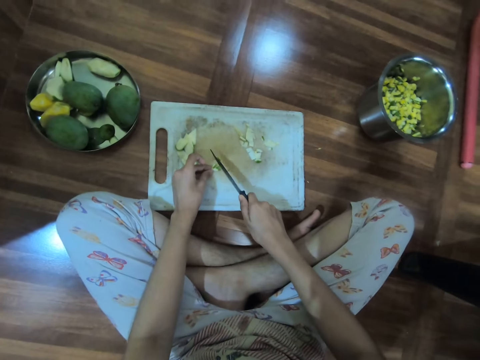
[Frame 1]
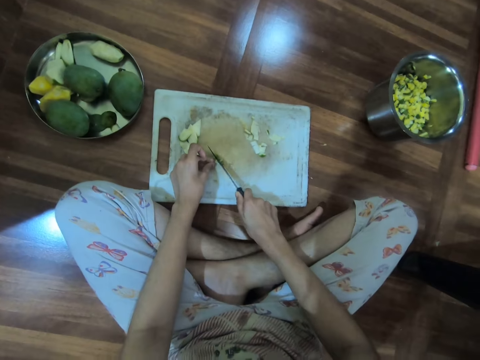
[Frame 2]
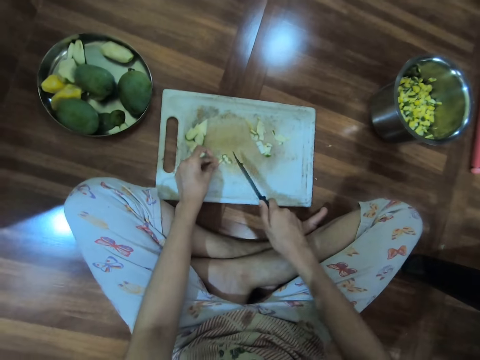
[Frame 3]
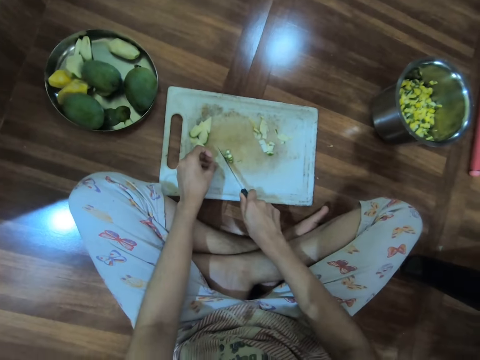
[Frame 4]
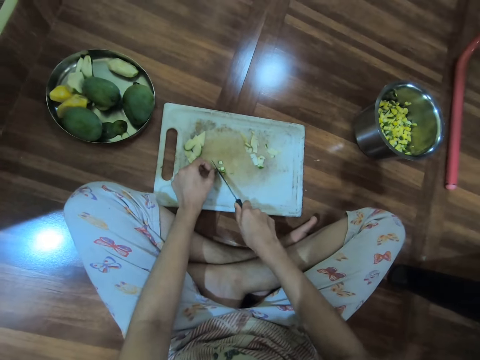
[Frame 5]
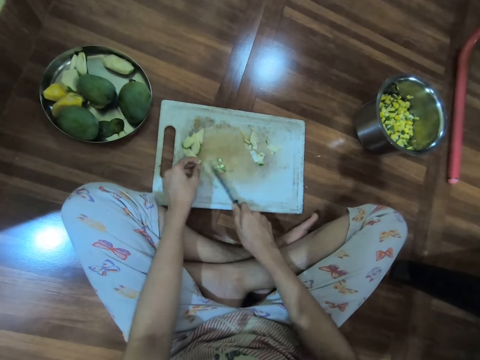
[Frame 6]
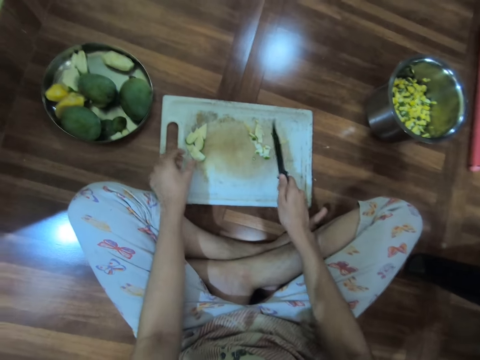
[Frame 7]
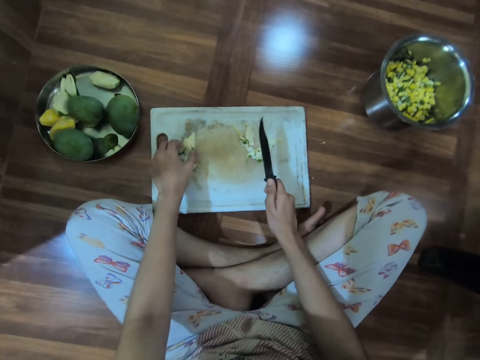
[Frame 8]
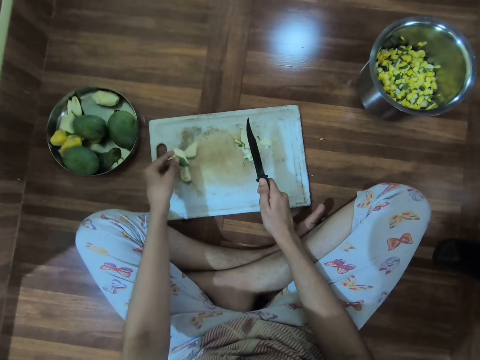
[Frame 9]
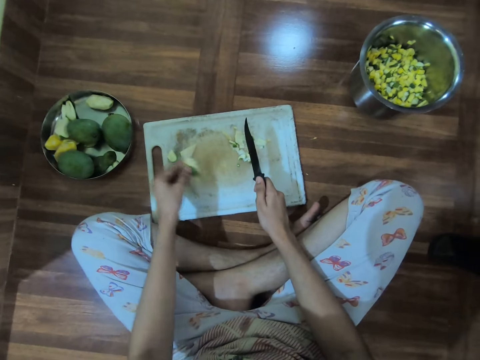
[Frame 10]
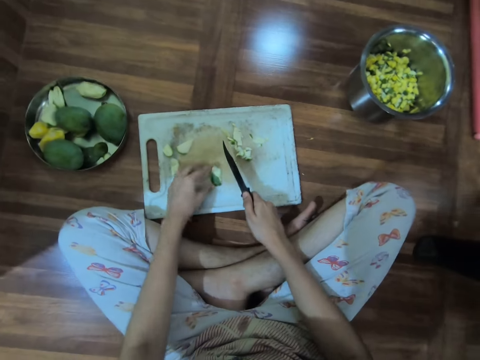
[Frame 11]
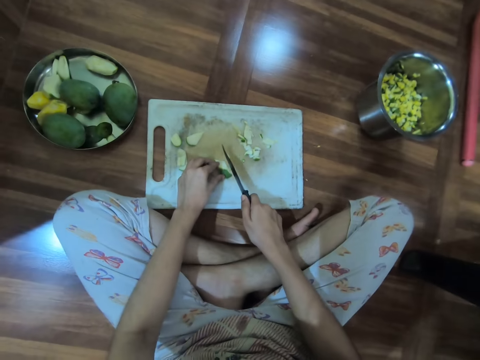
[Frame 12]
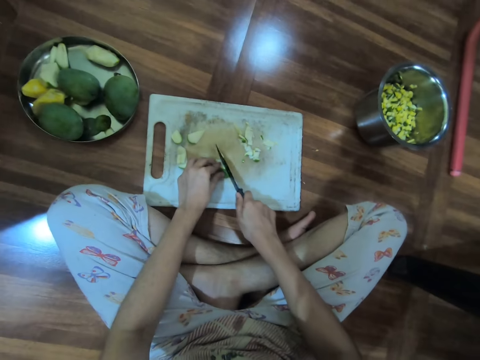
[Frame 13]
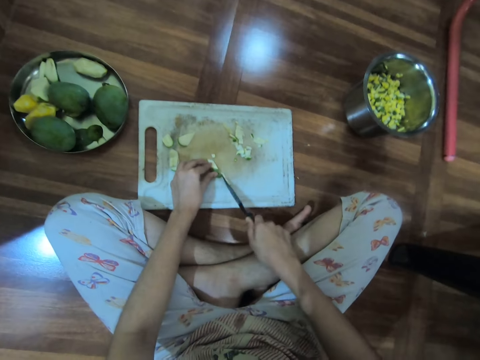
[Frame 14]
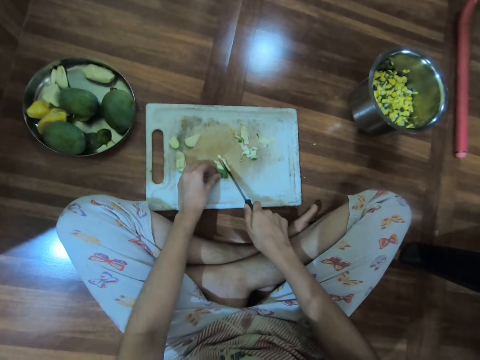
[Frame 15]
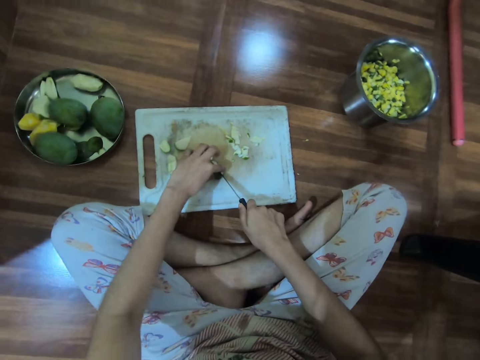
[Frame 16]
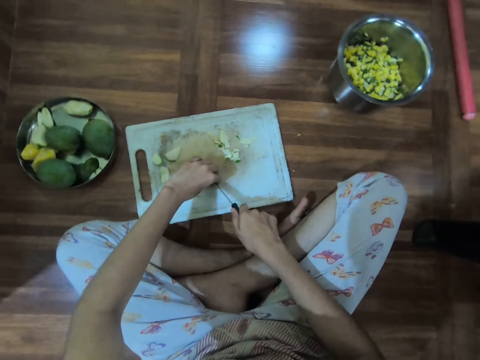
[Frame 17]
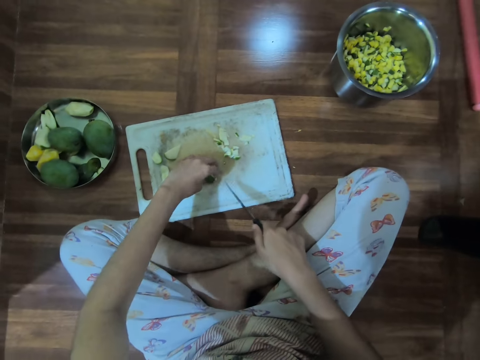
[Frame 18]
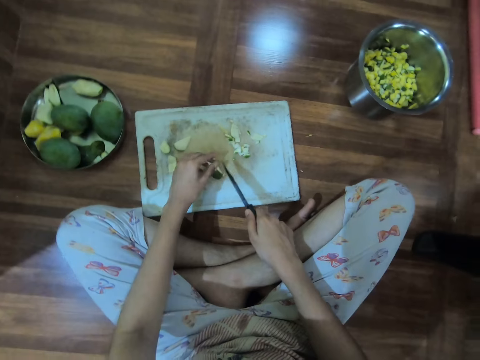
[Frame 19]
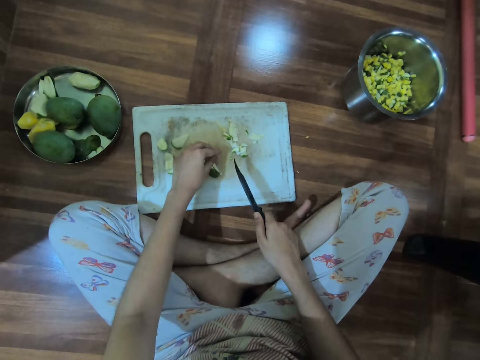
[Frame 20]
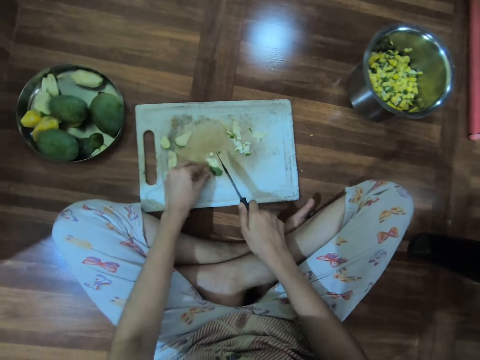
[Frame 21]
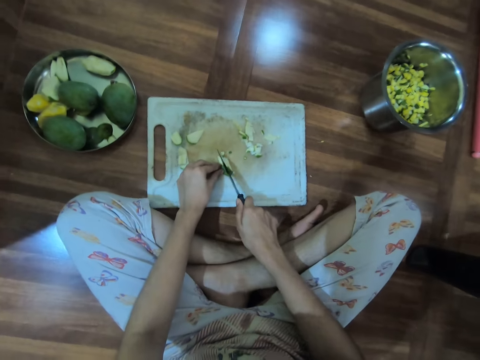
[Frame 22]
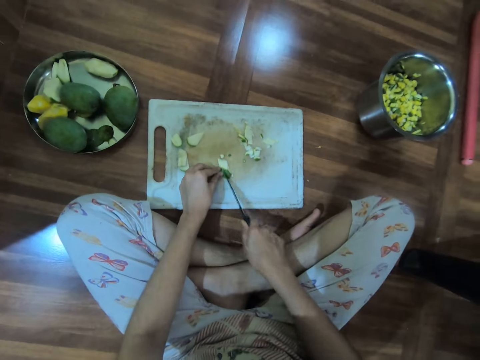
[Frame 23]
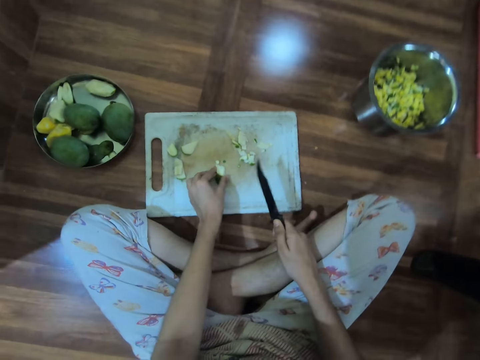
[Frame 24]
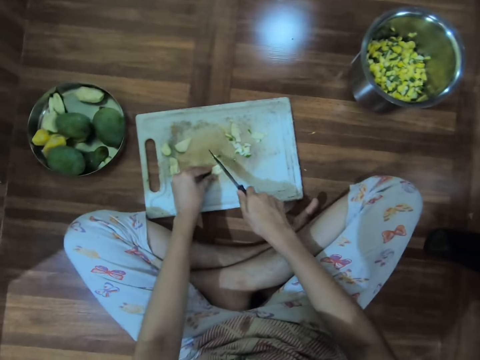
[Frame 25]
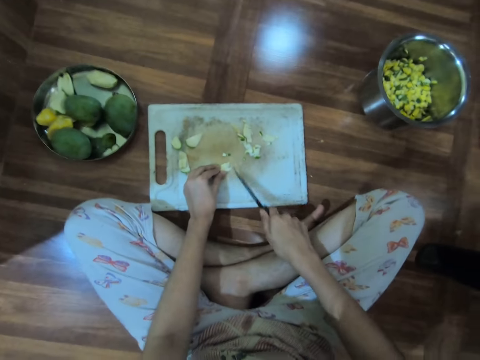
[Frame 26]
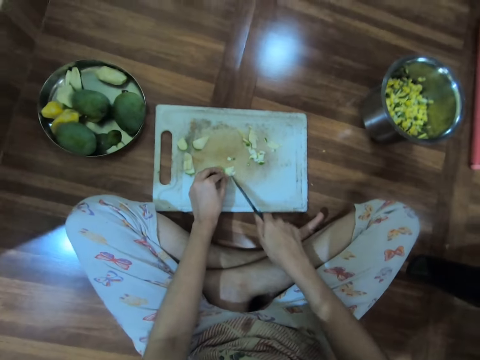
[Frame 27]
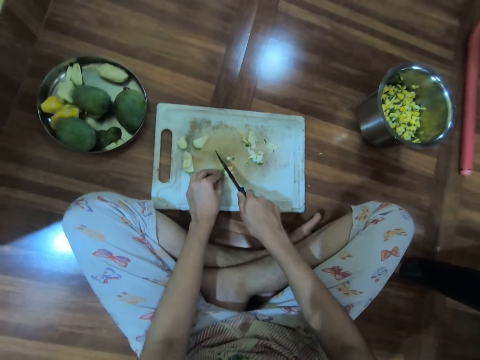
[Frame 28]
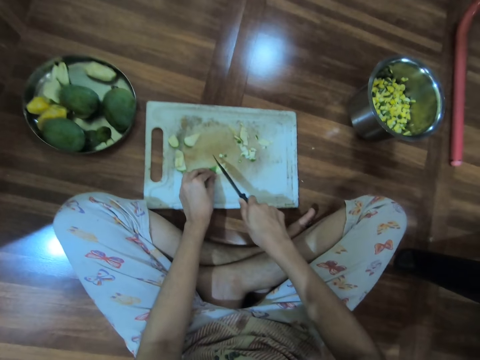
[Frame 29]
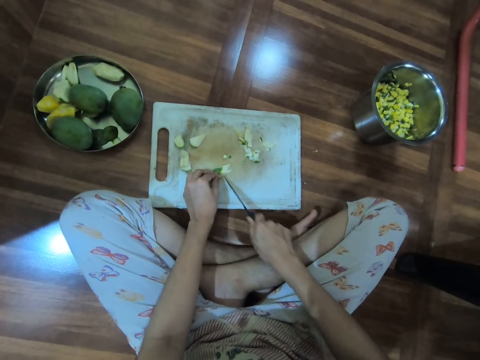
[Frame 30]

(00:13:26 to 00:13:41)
The camera wearer moves the chopped guava or mango with the knife in her right hand. She picks up a guava from the chopping board with her left hand. She cuts the guava on the chopping board on the floor with the knife in her right hand. She puts the cut mango on the chop board.

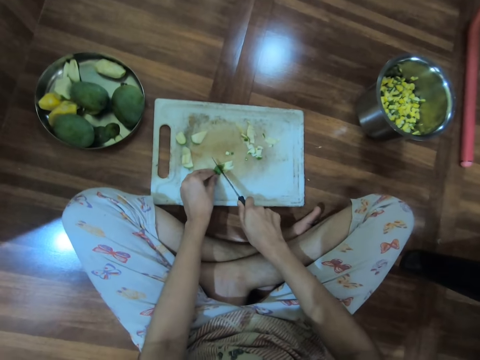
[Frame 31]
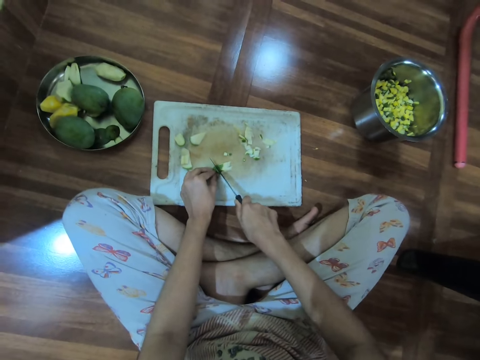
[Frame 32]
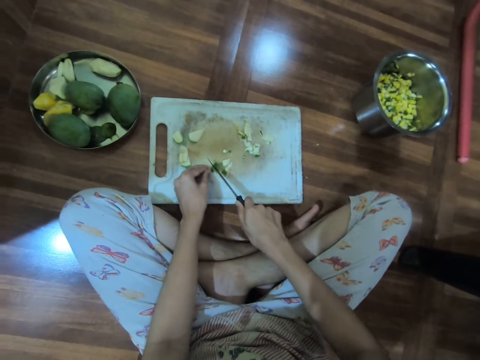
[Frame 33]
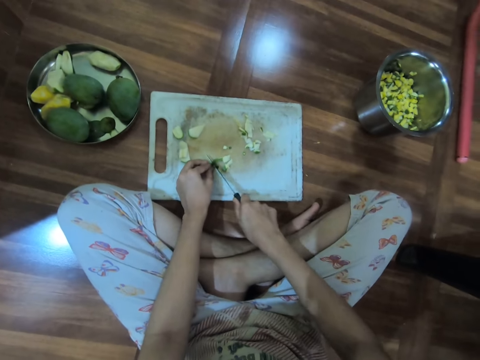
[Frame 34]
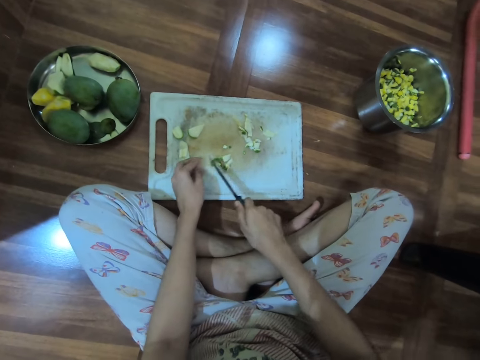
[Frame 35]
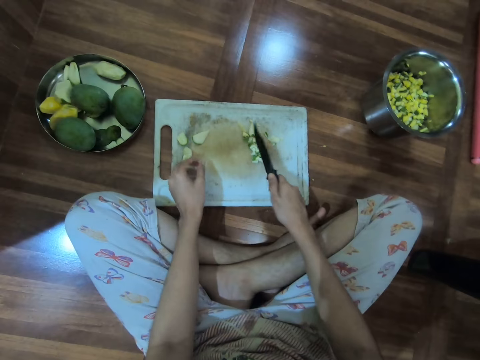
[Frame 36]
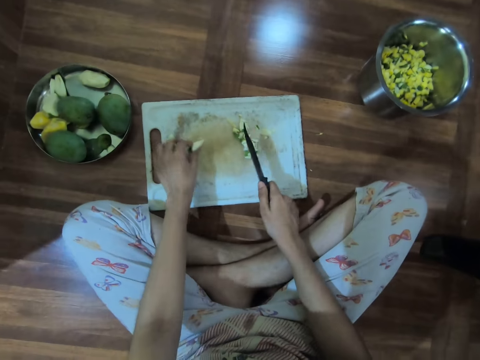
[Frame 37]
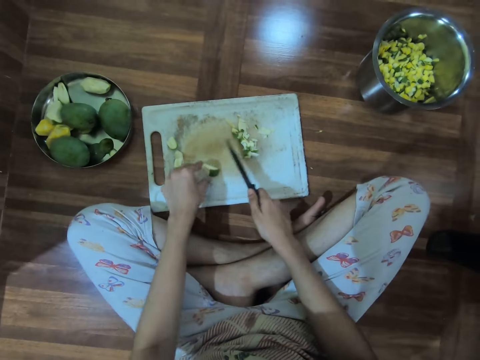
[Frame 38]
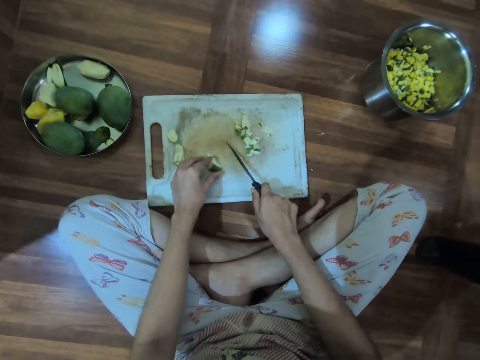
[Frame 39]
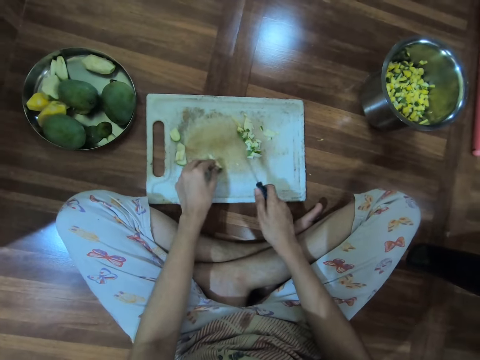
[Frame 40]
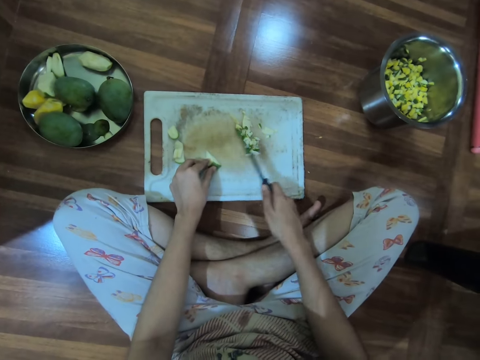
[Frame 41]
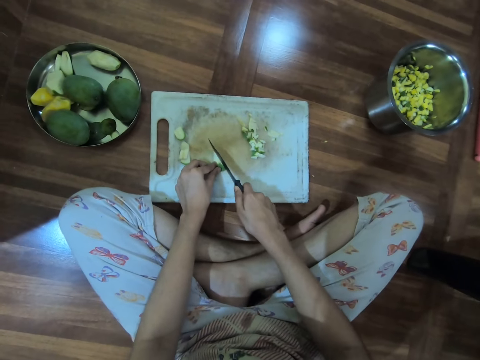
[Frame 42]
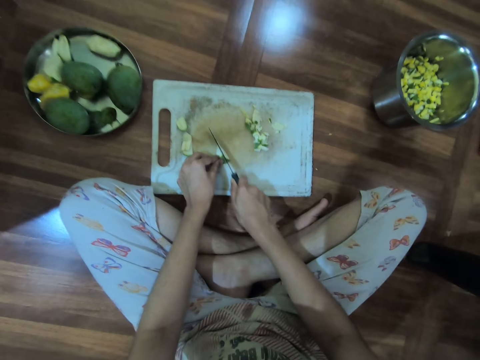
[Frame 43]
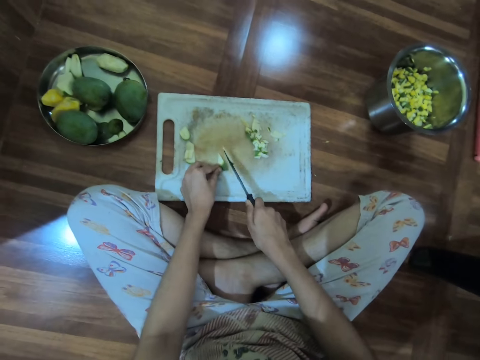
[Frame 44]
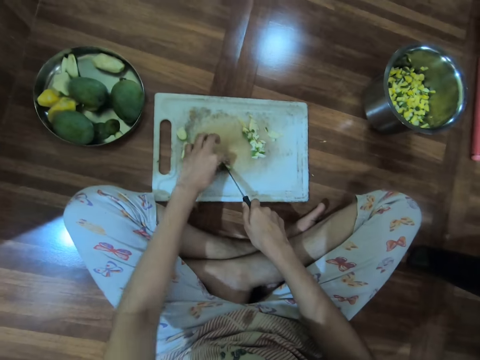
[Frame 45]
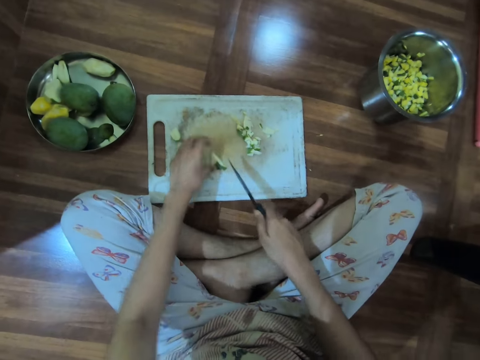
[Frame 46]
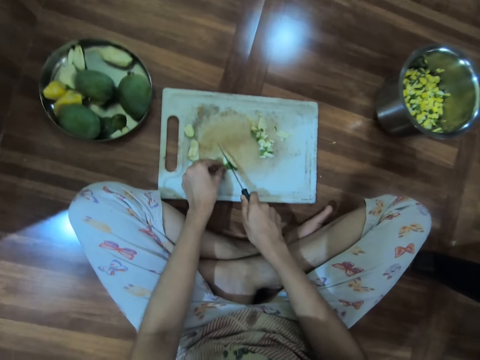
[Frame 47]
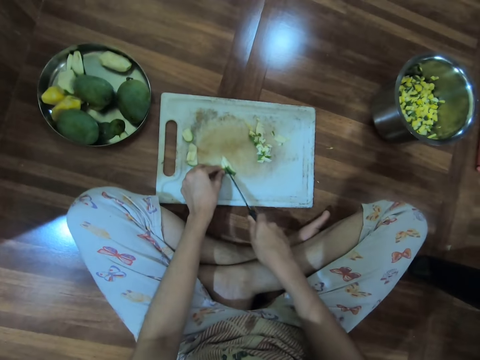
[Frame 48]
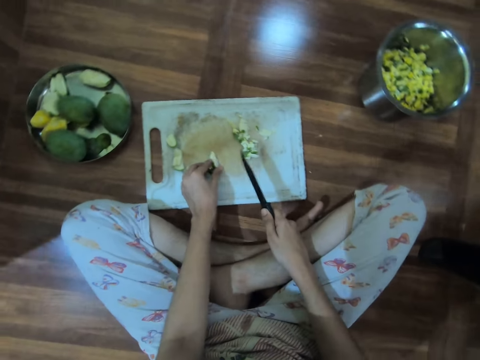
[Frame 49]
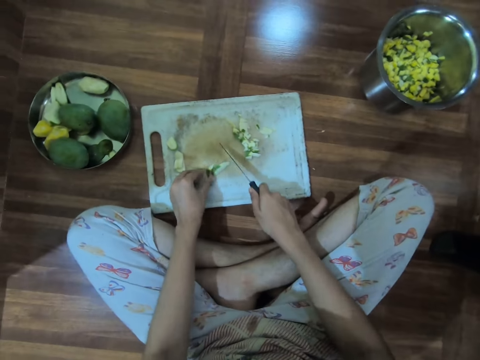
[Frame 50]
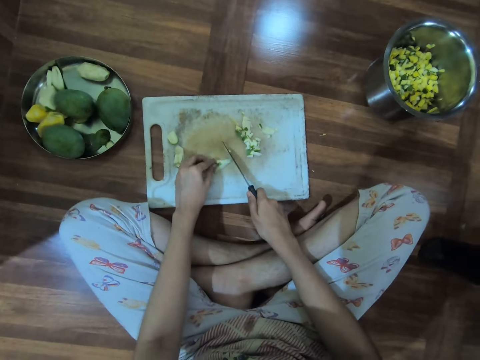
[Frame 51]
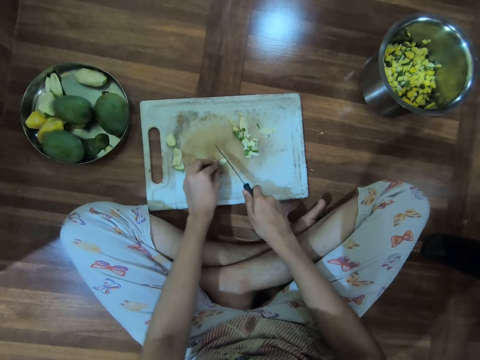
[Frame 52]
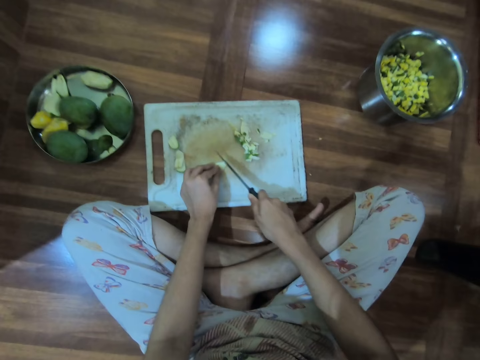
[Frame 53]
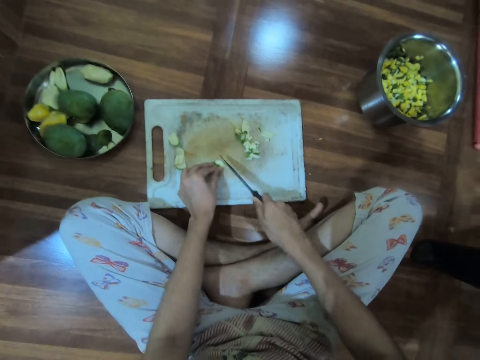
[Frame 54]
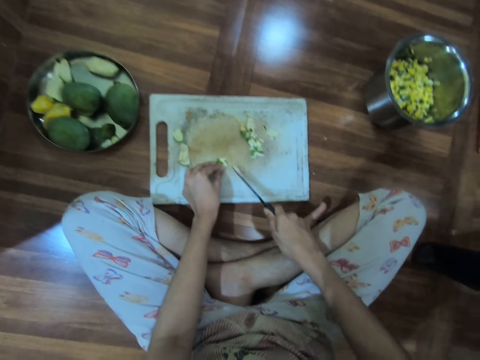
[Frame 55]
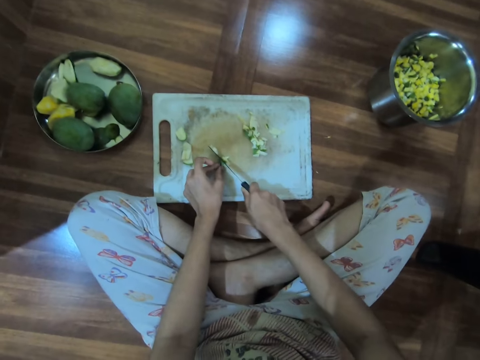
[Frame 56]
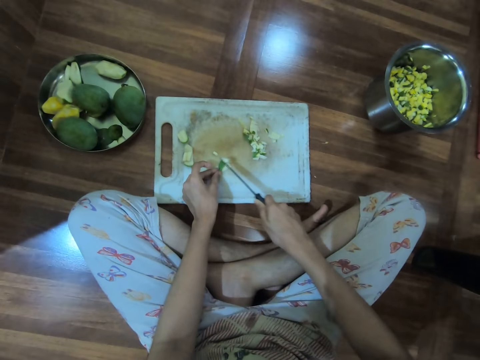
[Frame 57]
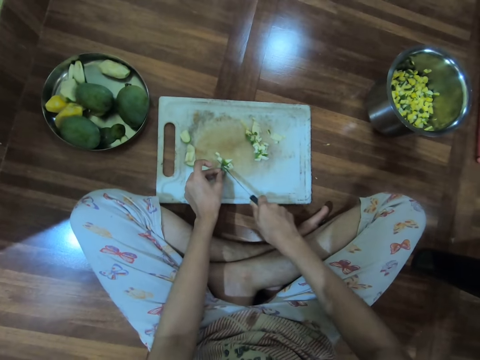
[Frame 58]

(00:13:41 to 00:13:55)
The camera wearer moves the chopped guava or mango with the knife in her right hand on the chop board. She picks up a guava from the chopping board with her left hand. She holds the fruit with the left hand. She slices the pear on the tray with the knife in her right hand. She turns the fruit on the chopping board. She chops a fruit with the knife.
